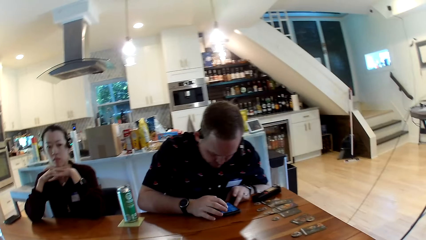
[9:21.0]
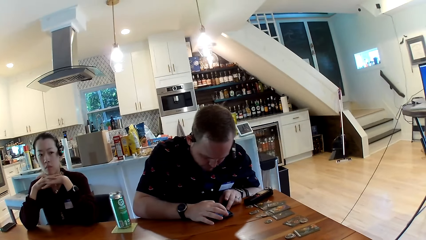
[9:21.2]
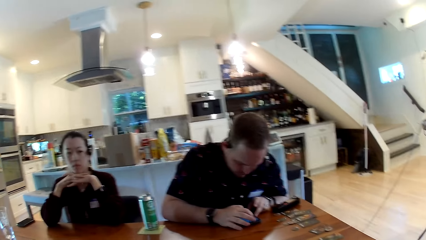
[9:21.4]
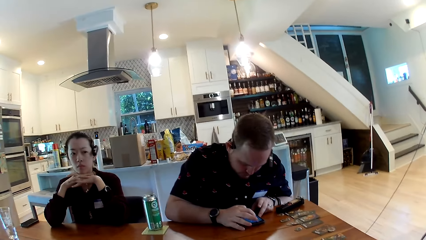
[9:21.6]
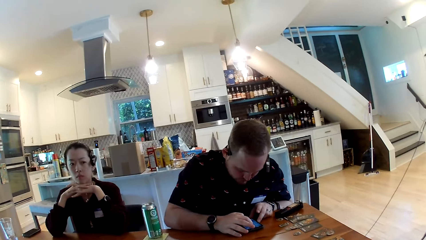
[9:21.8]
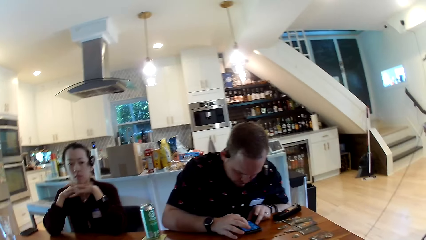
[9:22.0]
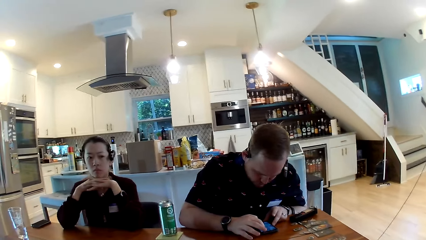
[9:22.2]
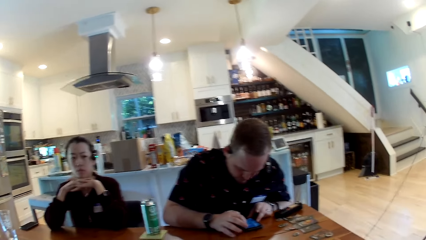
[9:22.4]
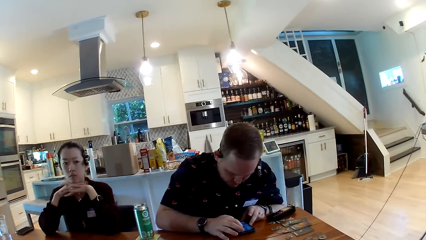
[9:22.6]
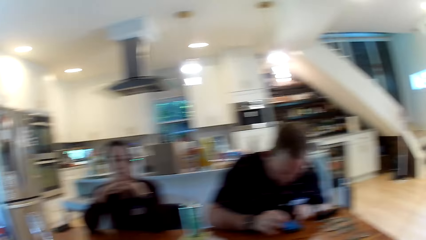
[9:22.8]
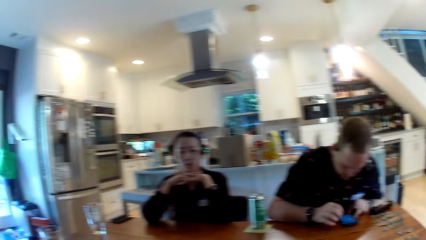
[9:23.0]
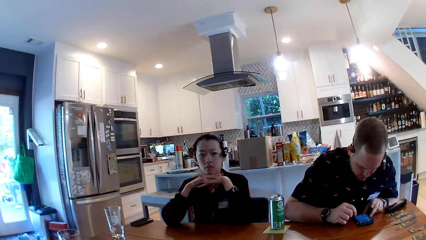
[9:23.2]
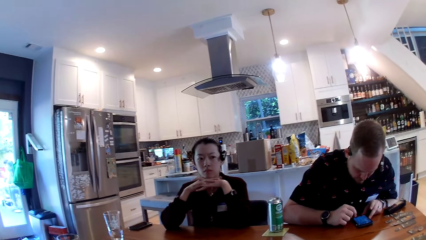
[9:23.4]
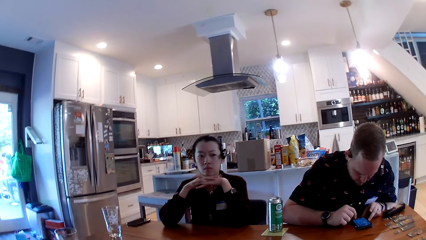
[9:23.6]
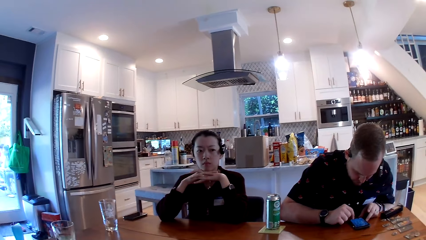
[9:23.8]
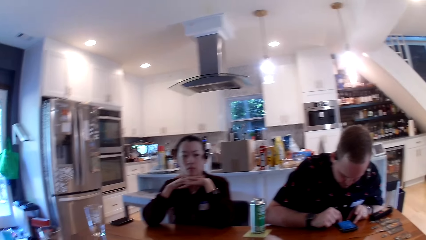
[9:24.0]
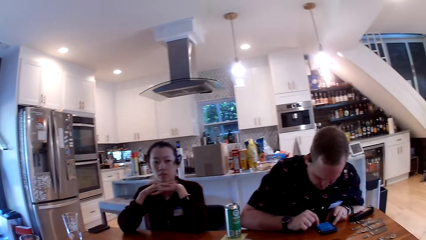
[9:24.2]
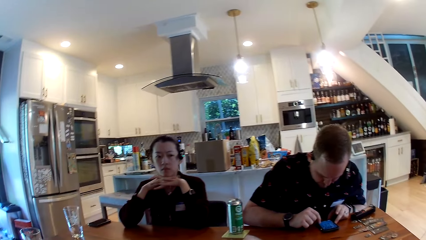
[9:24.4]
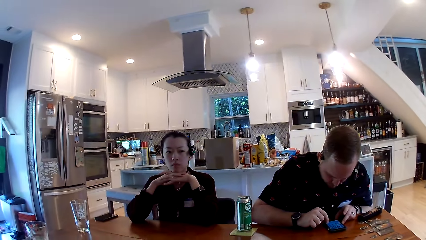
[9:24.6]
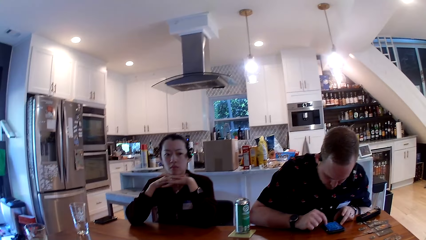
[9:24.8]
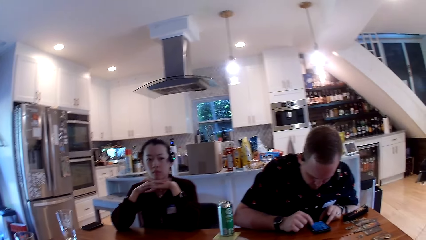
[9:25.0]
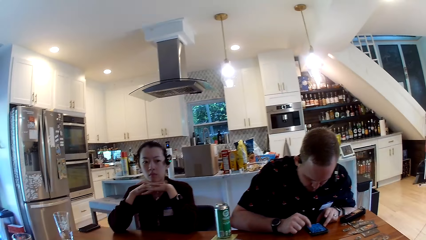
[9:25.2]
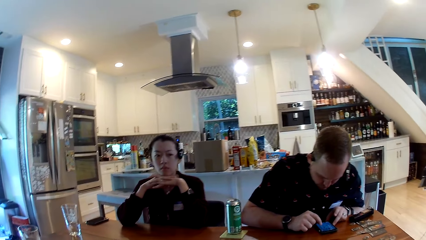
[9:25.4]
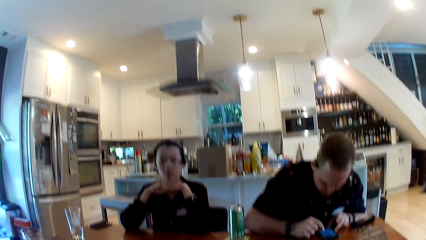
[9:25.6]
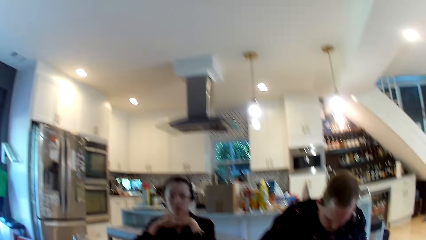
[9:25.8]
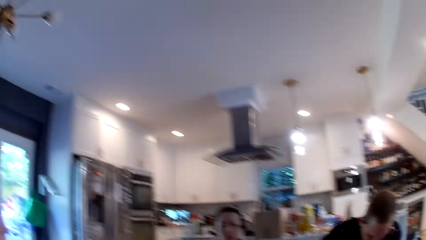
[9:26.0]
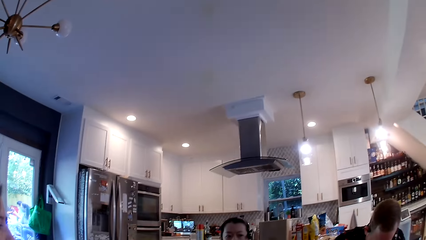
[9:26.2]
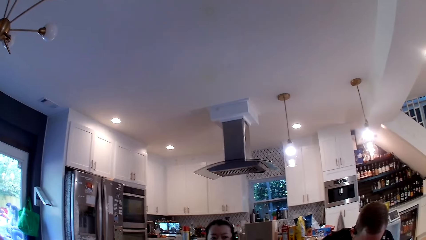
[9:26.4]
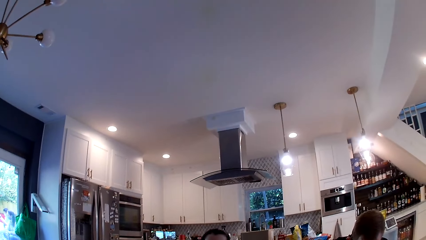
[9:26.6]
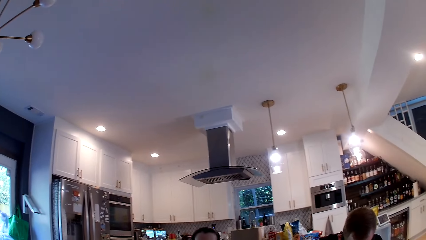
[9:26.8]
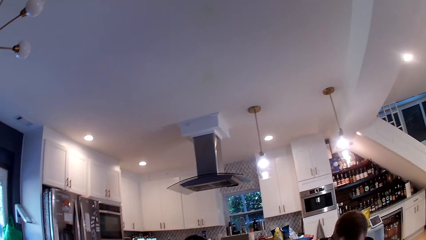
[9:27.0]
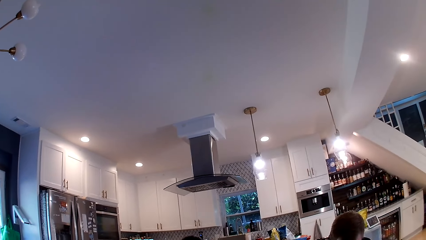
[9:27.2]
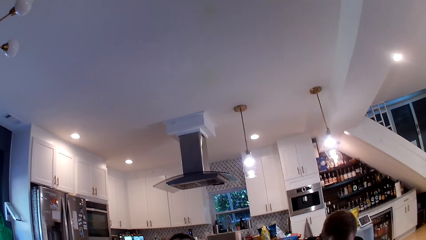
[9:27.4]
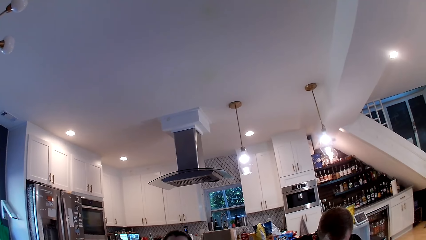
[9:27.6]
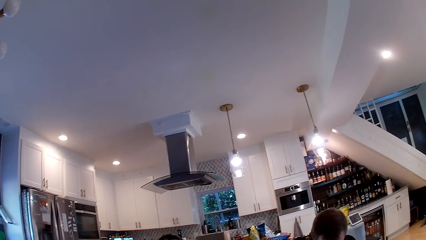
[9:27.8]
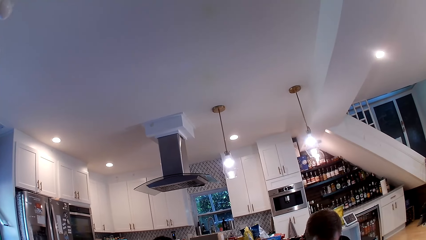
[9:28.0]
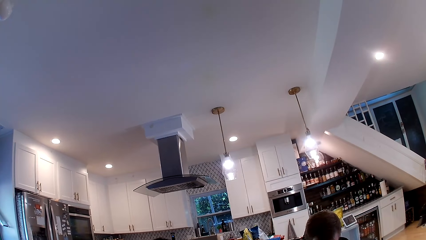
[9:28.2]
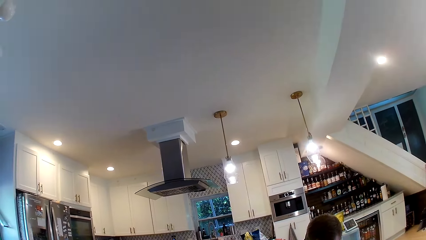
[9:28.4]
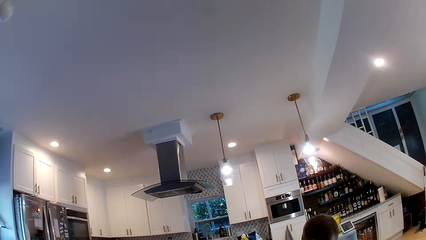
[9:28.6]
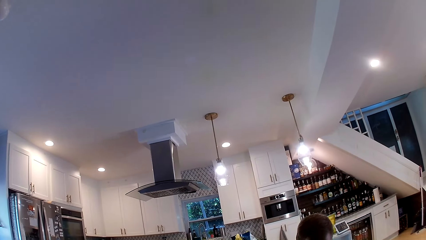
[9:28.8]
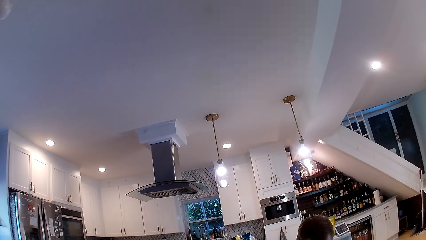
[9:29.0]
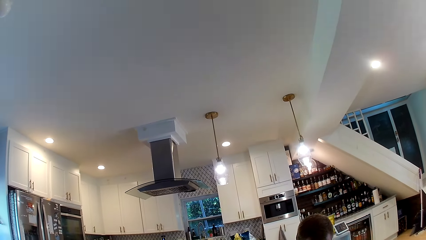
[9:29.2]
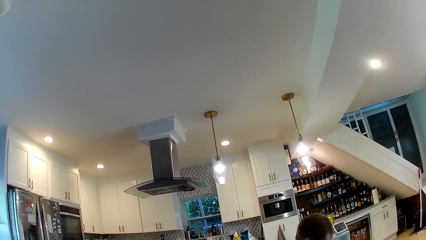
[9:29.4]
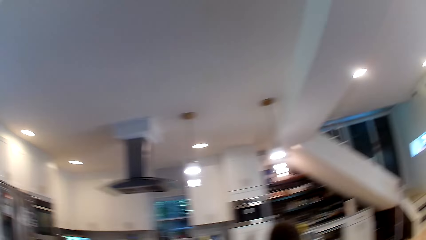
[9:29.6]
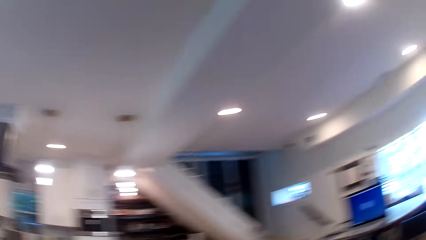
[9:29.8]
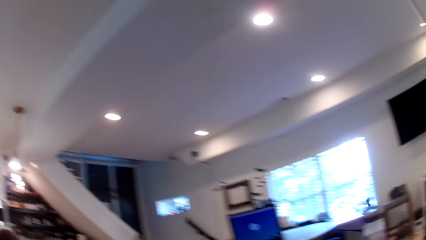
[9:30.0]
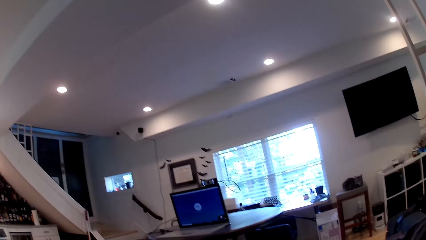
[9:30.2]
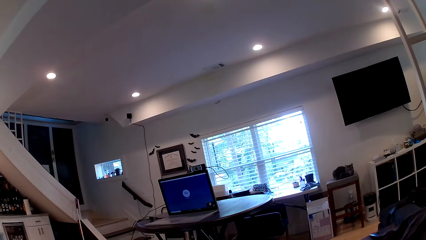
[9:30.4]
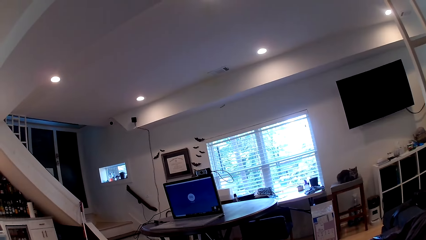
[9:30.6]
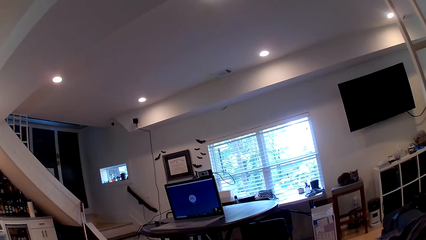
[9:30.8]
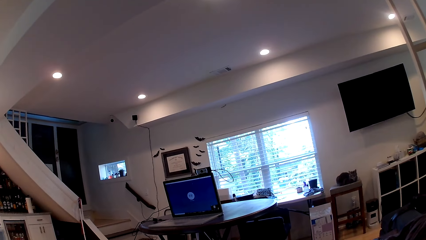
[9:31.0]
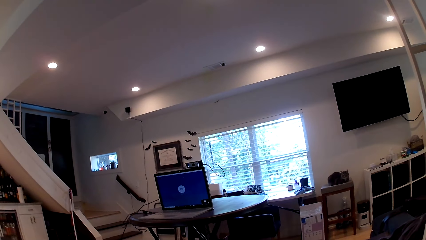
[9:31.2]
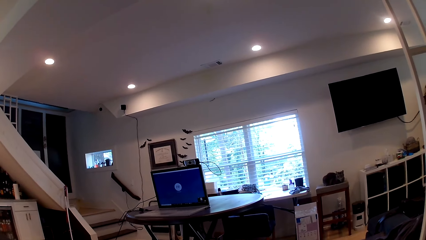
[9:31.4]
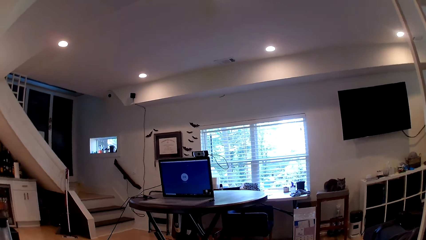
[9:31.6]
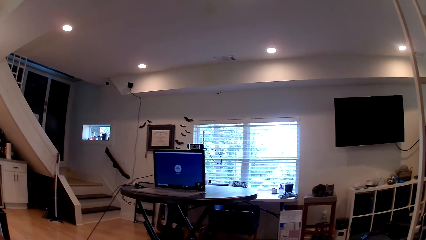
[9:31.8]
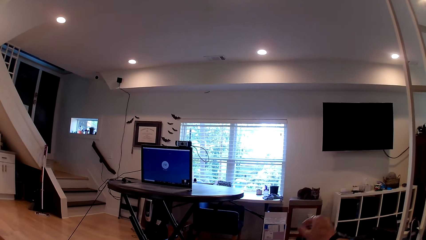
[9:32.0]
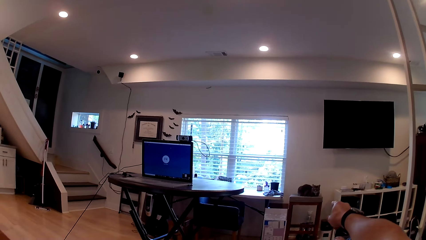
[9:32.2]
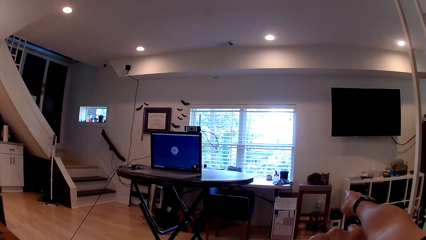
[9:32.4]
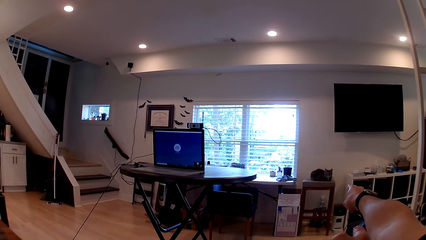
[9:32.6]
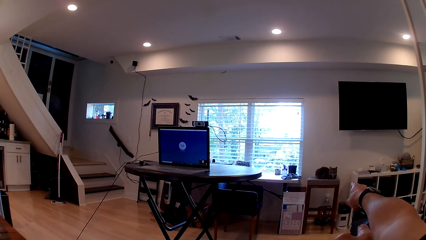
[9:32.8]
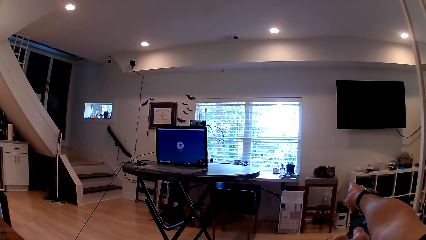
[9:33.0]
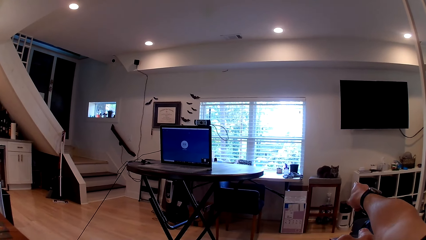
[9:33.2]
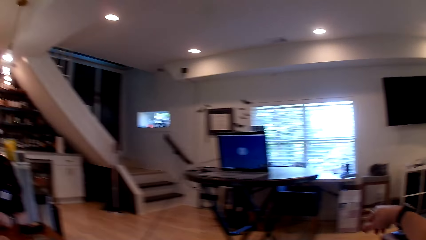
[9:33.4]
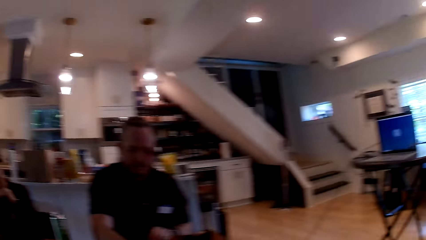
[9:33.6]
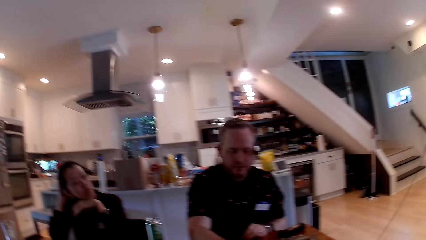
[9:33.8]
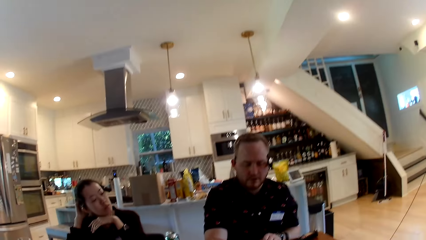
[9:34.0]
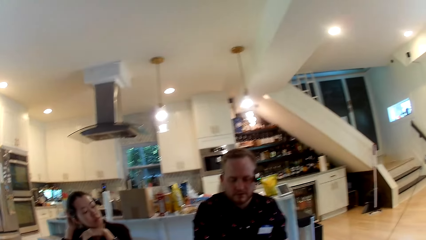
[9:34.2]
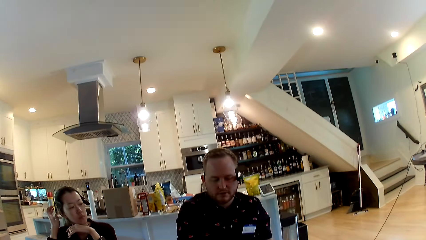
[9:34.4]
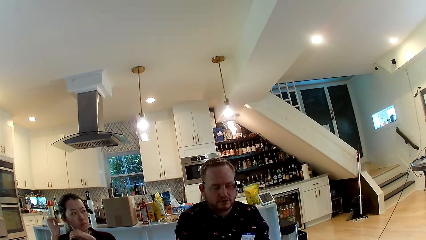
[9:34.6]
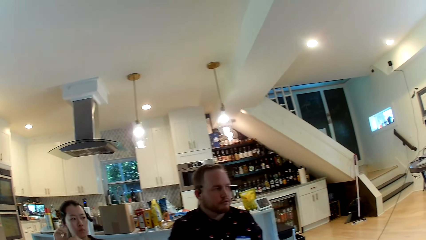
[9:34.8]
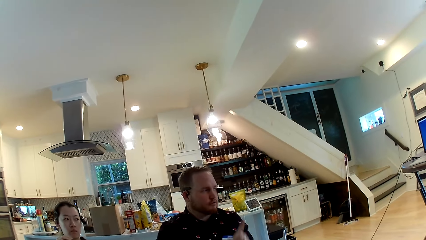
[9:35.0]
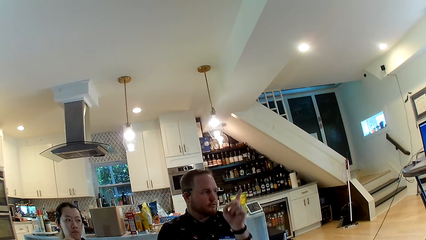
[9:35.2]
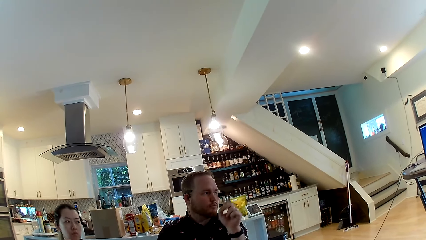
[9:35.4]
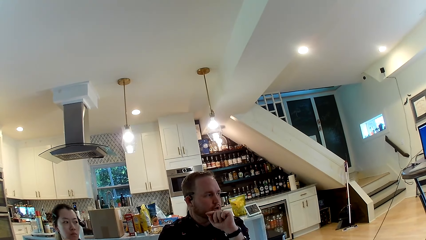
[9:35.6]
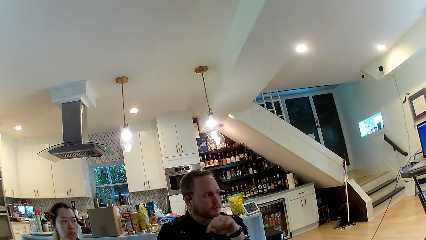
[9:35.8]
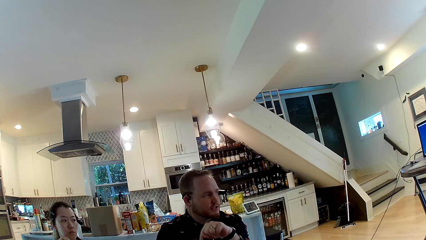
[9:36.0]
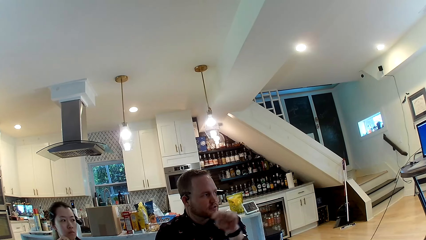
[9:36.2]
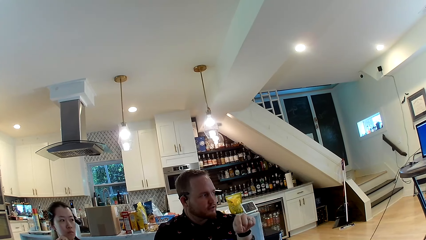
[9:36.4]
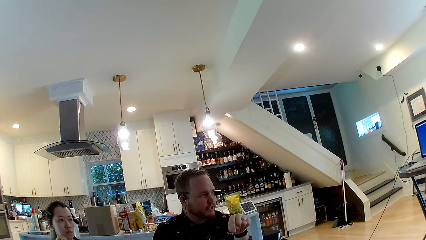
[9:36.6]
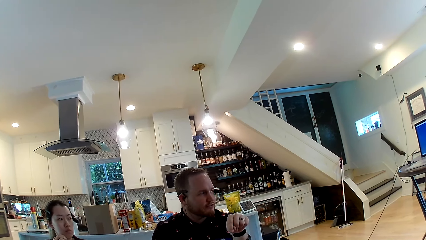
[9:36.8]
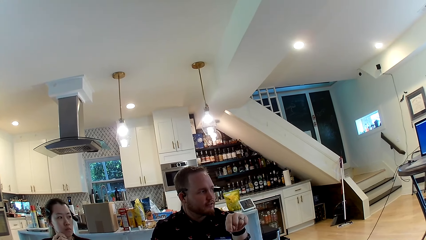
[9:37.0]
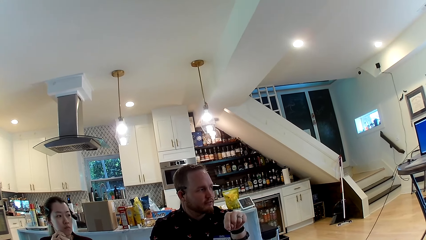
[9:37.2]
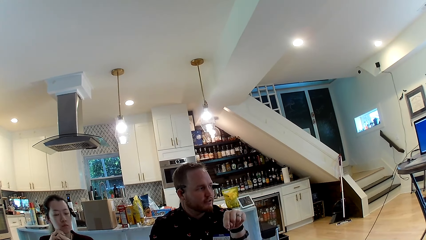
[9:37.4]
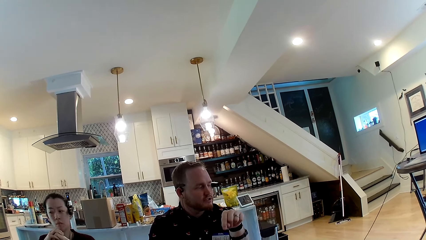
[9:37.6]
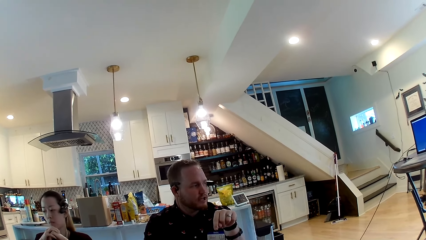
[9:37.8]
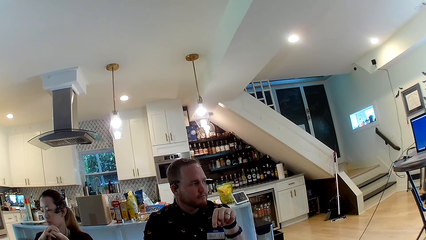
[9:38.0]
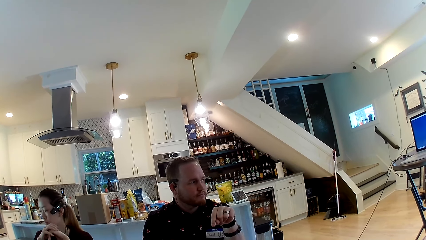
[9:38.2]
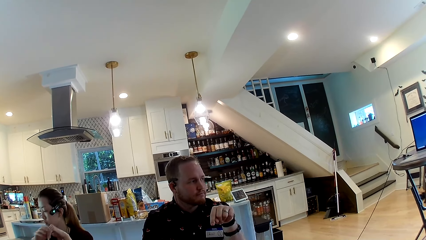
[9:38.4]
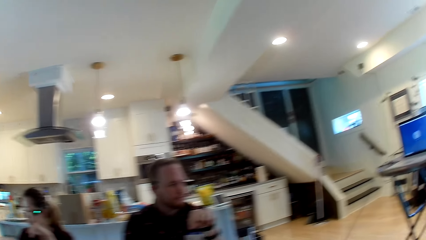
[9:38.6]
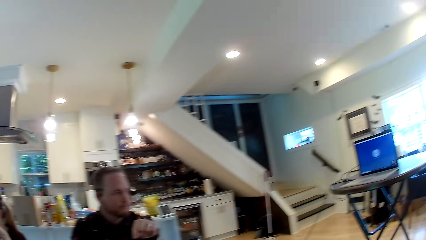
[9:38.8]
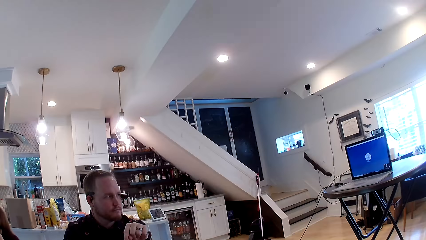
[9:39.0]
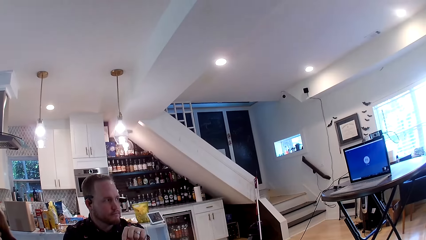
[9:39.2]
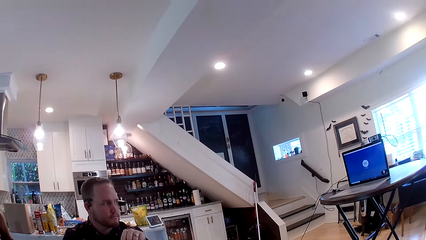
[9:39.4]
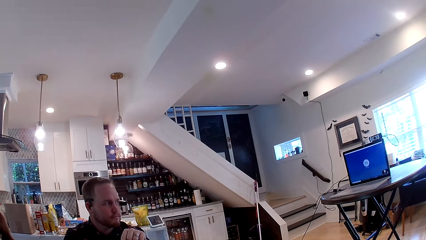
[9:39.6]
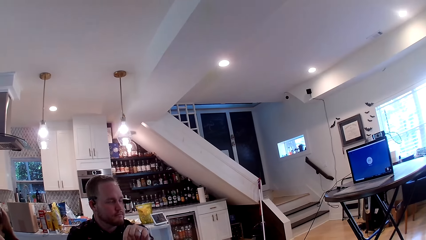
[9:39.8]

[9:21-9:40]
The camera wearer straightens the hand.
